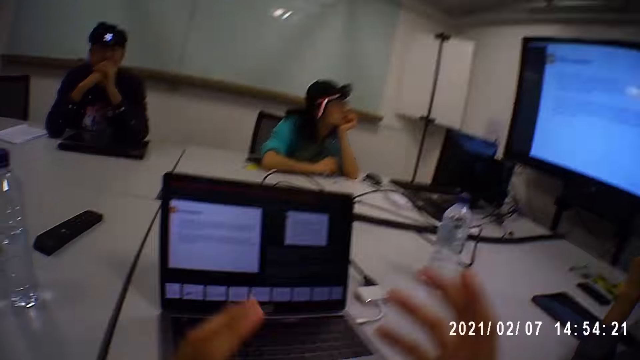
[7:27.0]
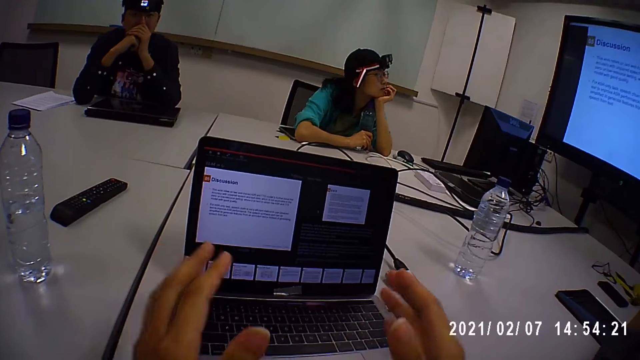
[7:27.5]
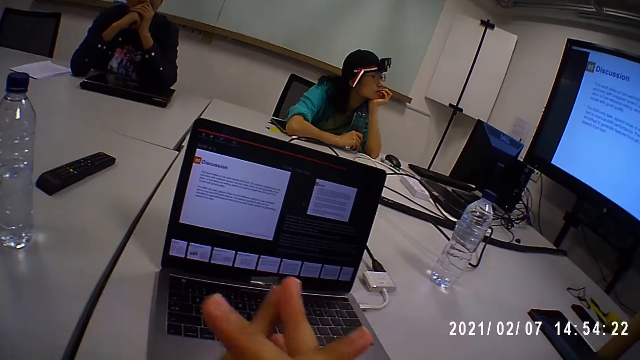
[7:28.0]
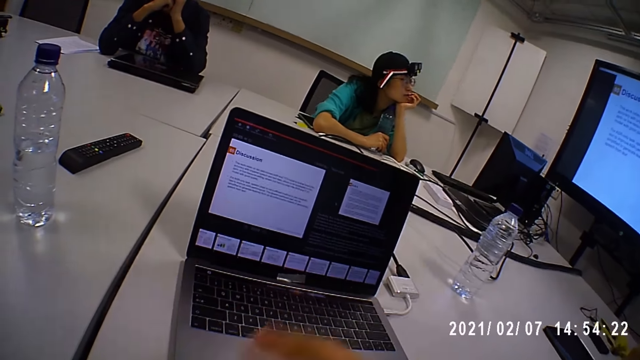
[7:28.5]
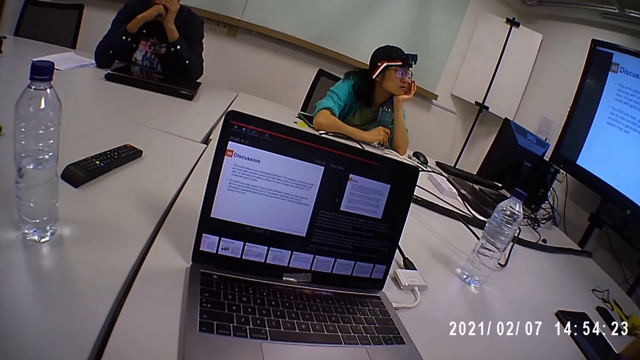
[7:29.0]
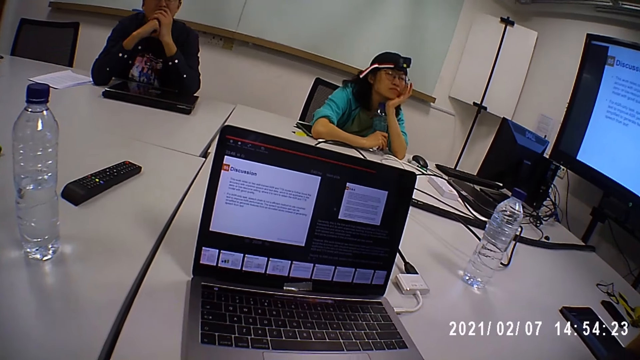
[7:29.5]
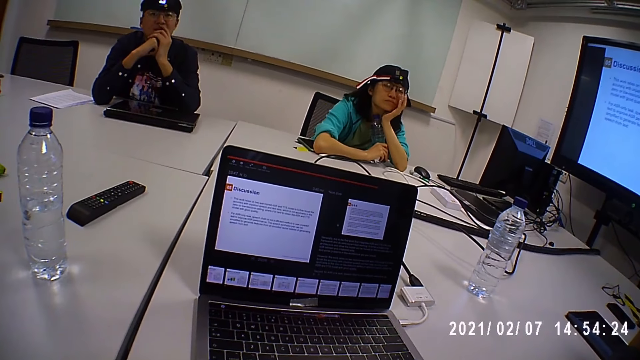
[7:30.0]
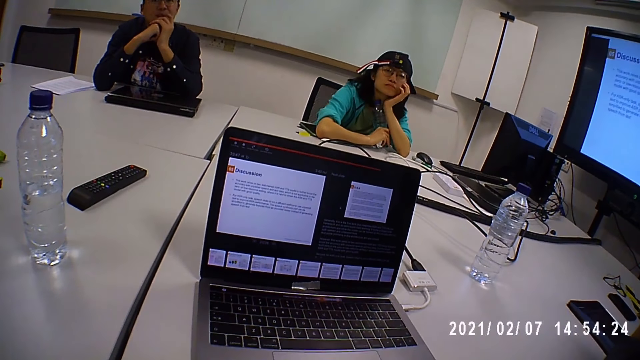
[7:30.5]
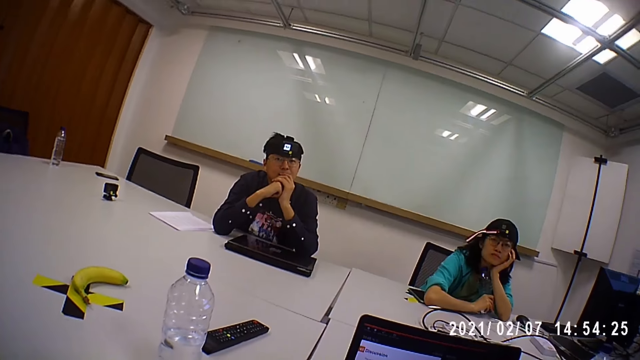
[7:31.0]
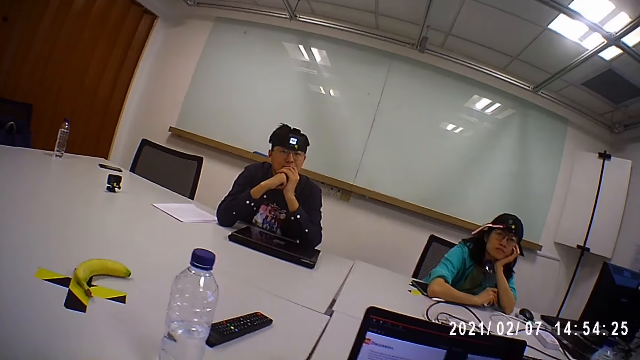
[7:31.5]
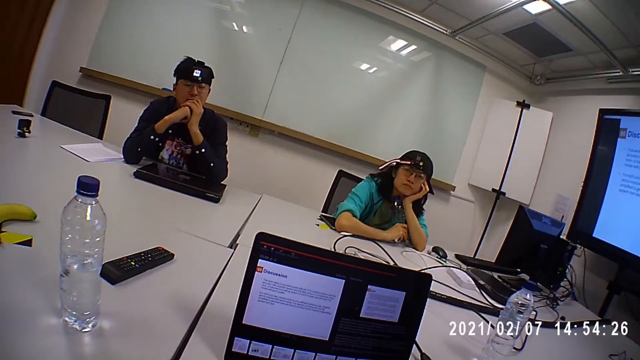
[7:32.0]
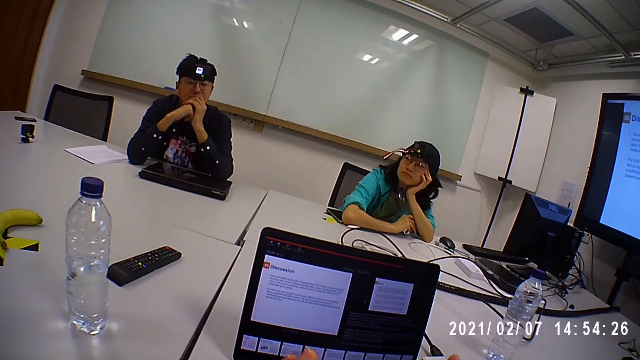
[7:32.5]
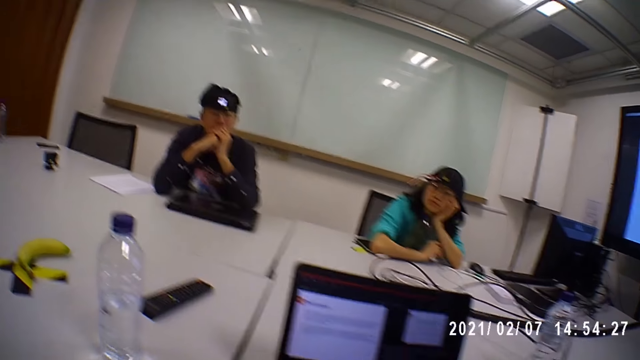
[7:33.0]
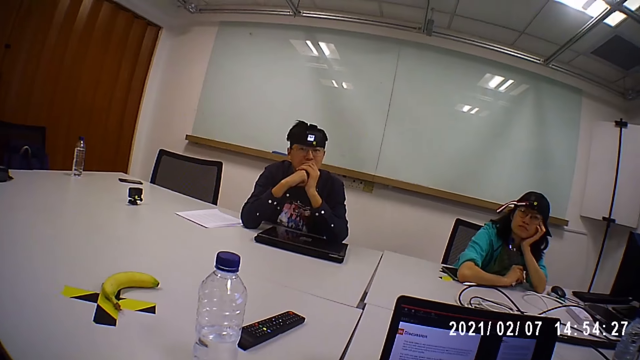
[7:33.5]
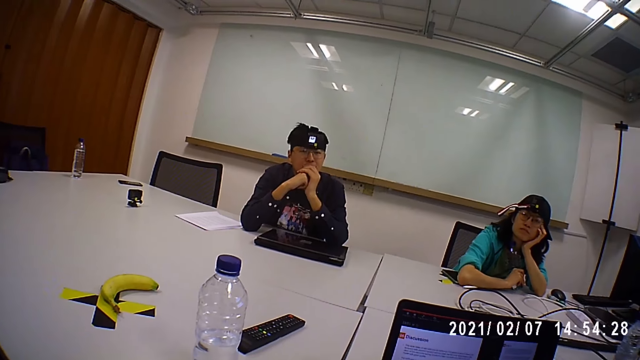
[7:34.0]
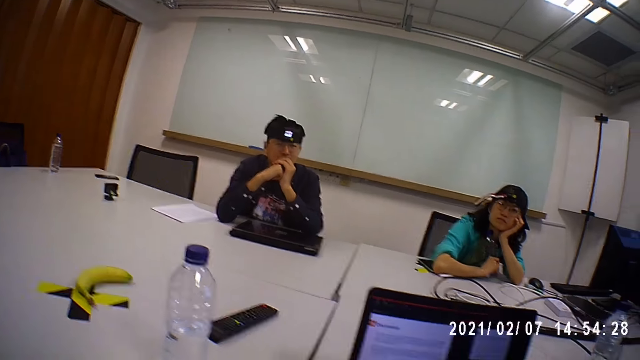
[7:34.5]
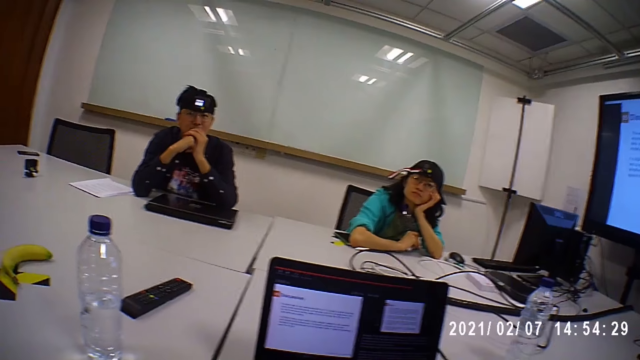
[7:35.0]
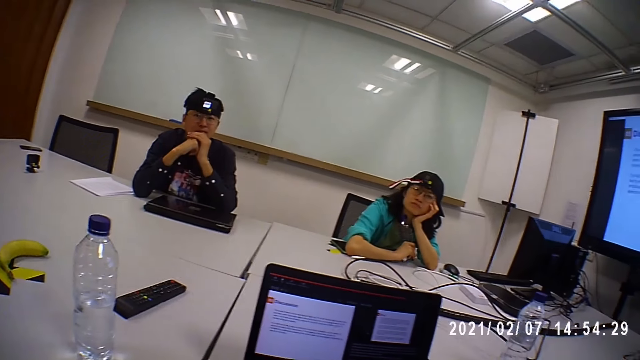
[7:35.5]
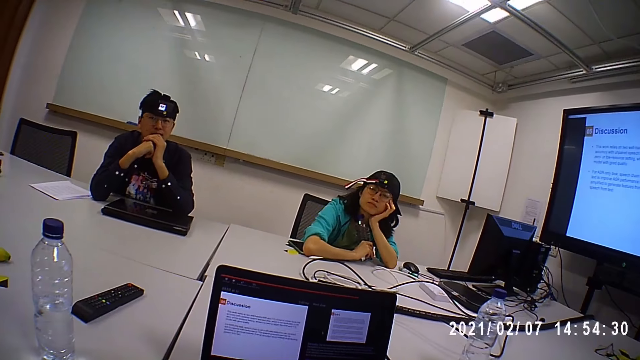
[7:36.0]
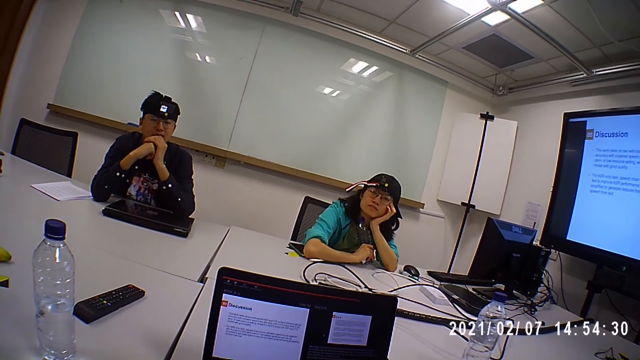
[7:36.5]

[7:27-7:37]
The camera wearer gestures. A man nods his head.

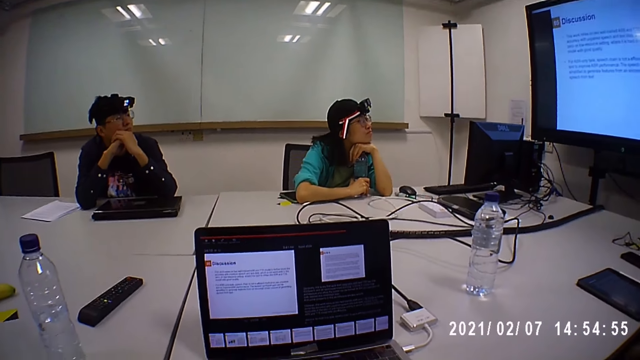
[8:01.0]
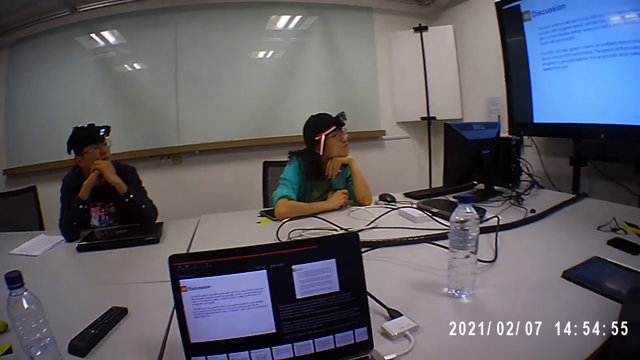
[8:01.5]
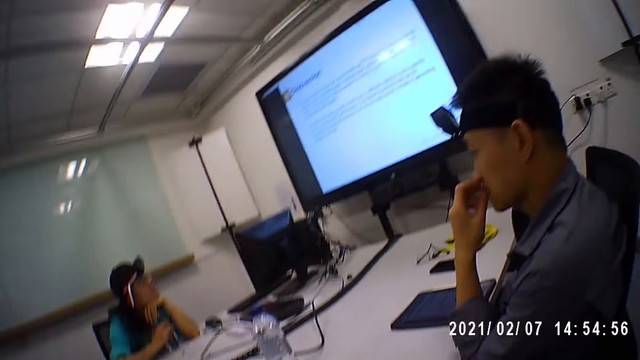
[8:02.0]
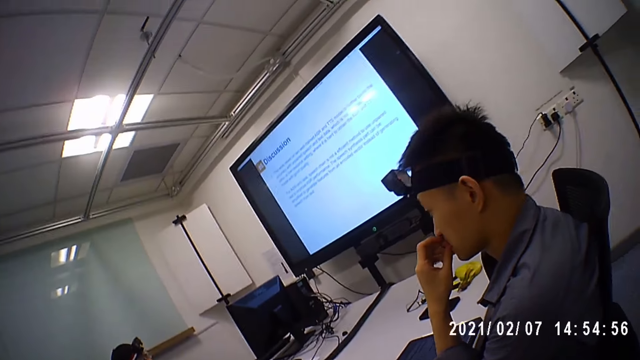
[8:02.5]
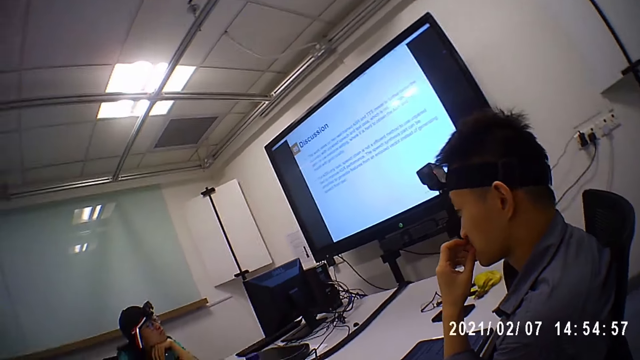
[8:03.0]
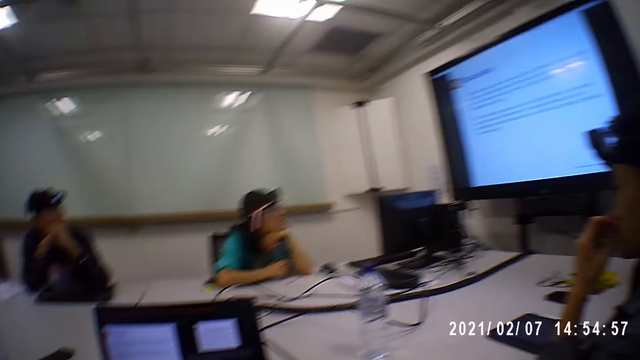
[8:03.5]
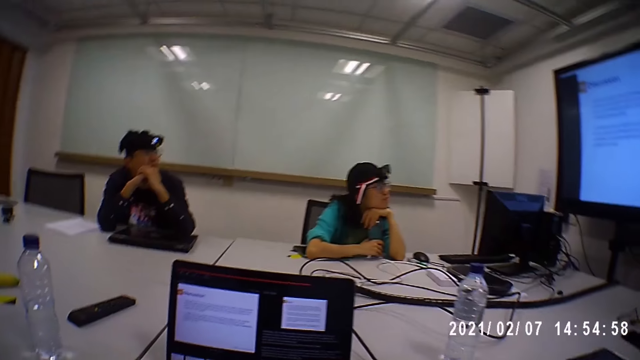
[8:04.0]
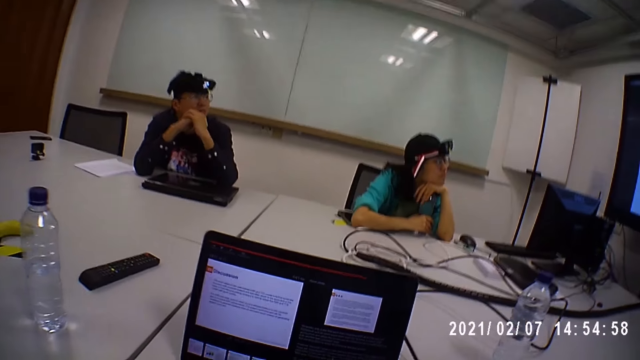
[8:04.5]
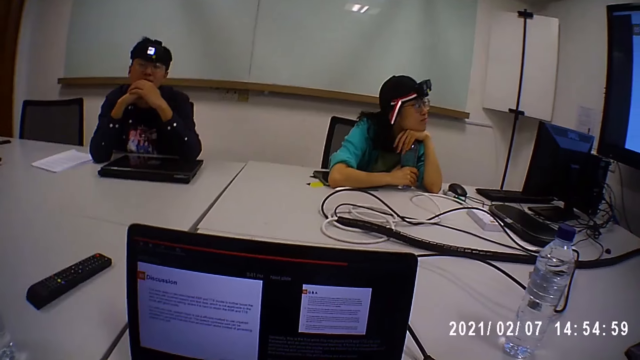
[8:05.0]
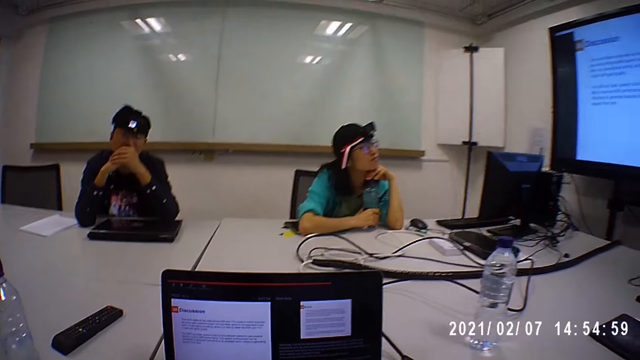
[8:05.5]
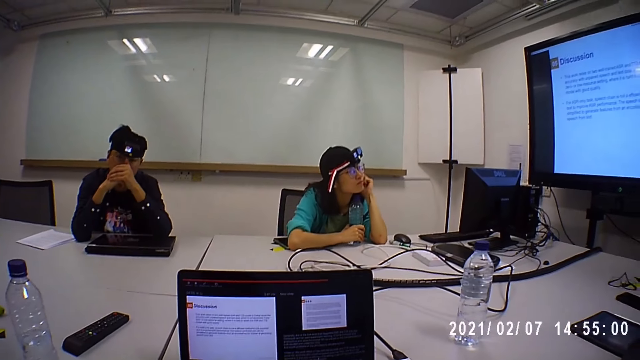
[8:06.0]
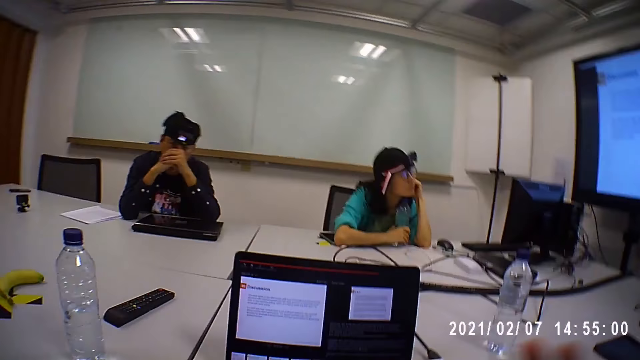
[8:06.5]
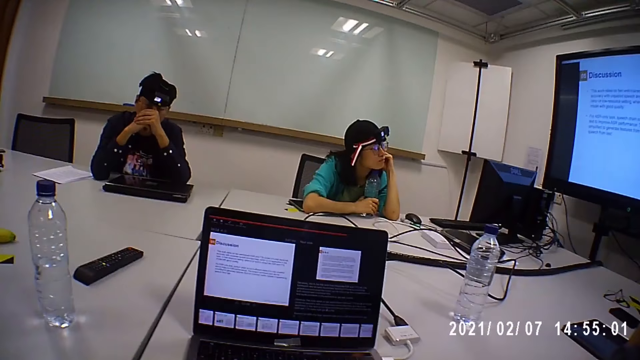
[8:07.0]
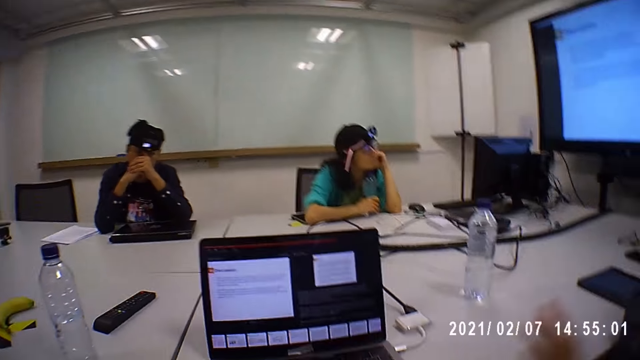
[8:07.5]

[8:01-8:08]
The camera wearer shows a presentation.

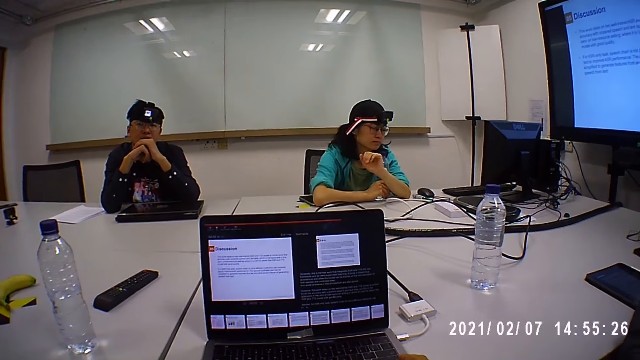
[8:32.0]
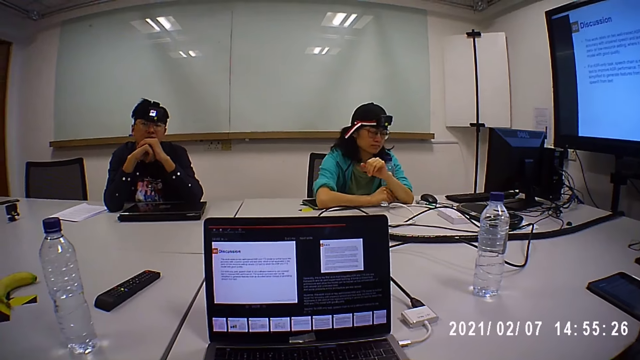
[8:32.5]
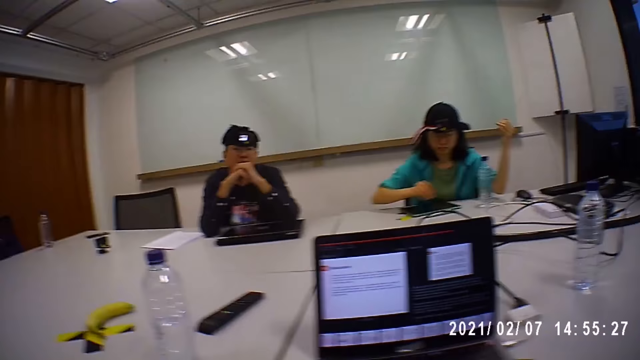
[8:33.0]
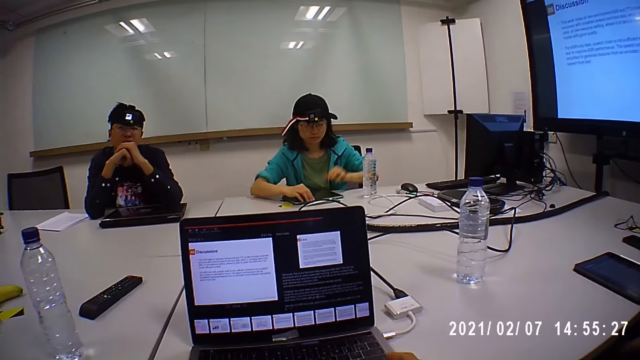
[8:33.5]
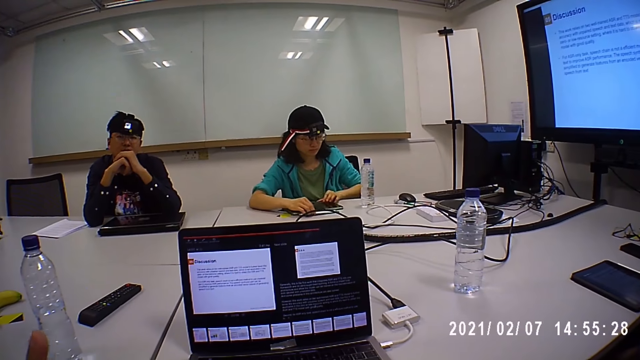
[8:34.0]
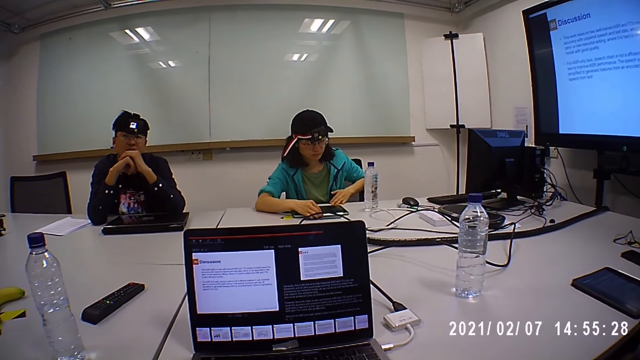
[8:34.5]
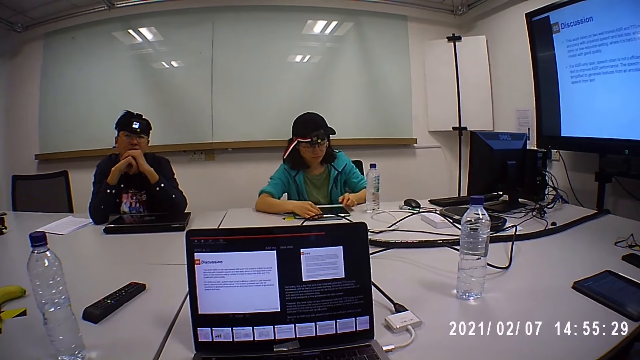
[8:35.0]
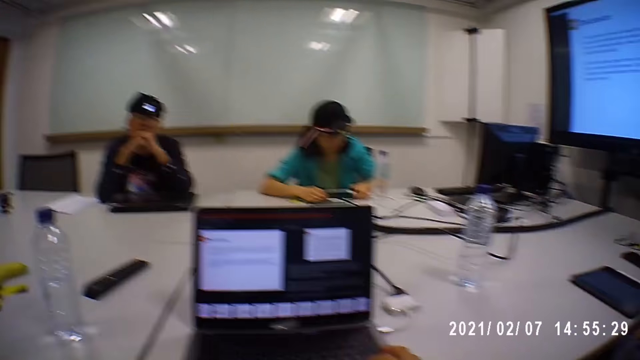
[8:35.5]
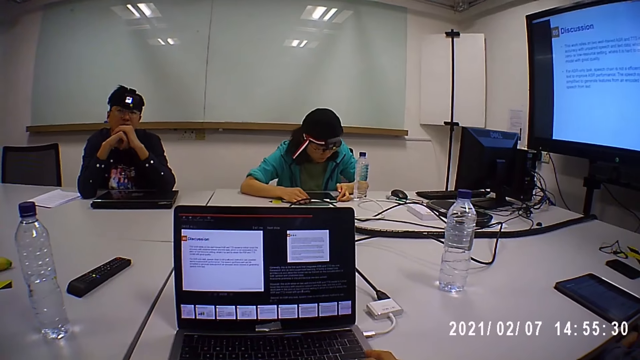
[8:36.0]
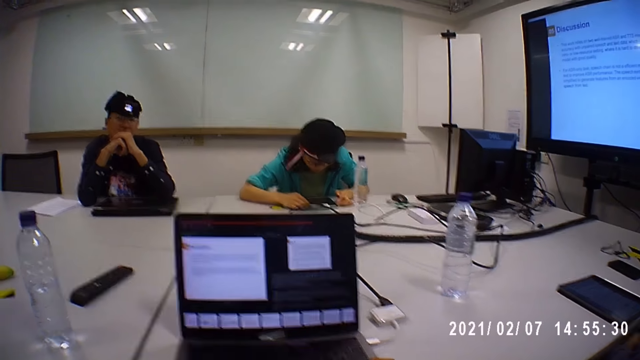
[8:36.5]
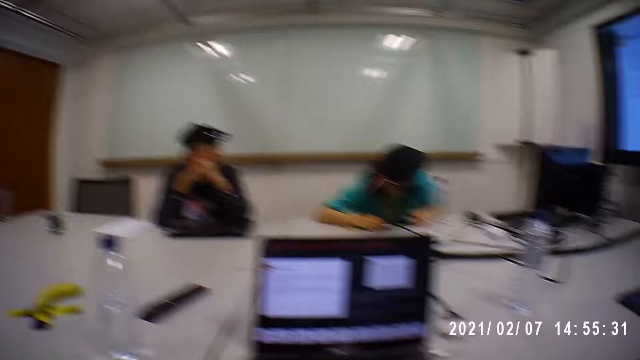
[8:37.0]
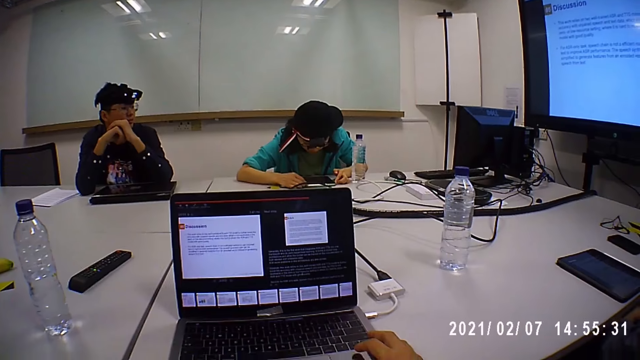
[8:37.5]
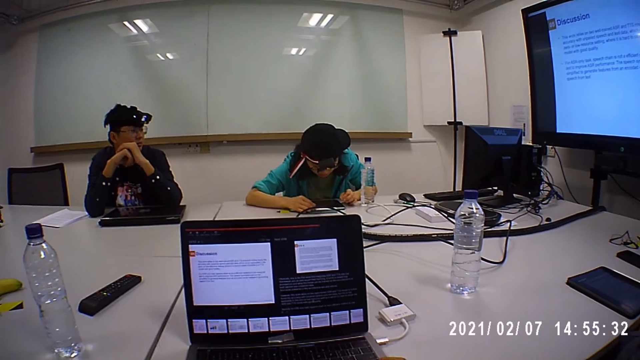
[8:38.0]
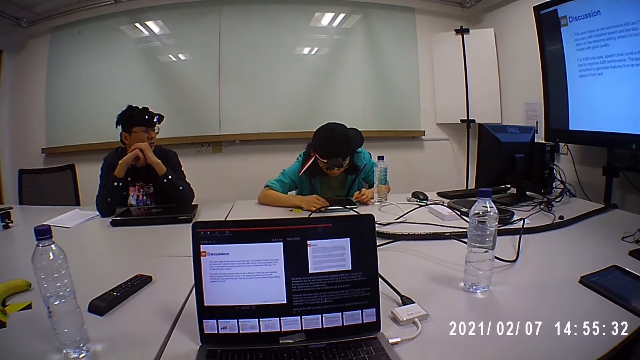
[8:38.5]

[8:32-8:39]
A lady operates a tablet.
